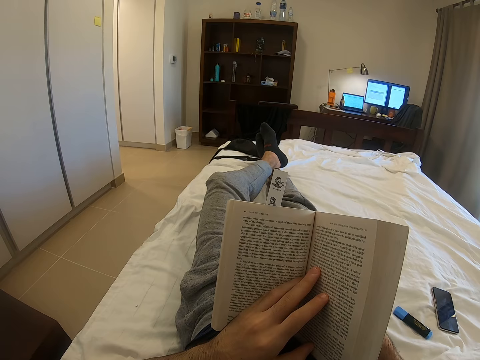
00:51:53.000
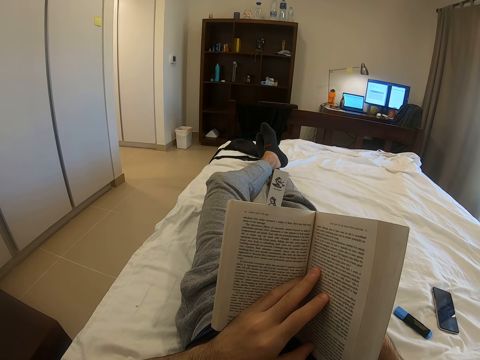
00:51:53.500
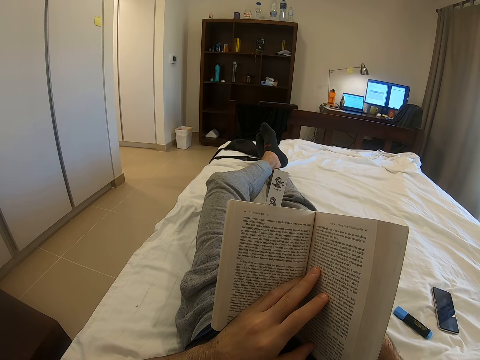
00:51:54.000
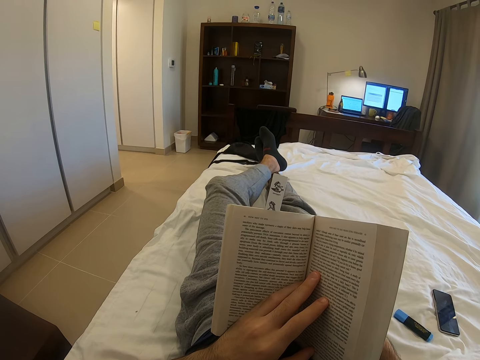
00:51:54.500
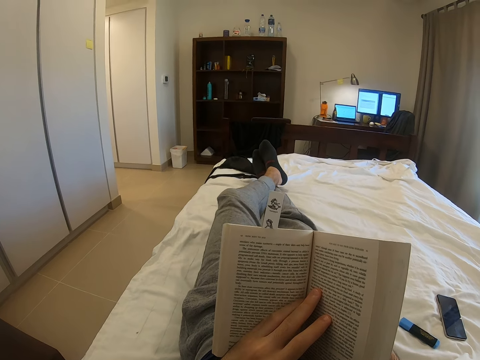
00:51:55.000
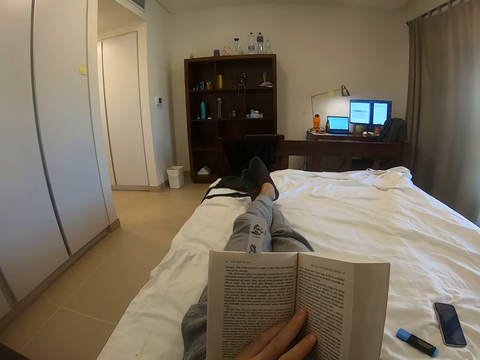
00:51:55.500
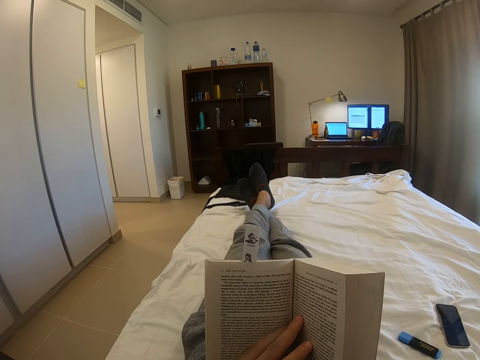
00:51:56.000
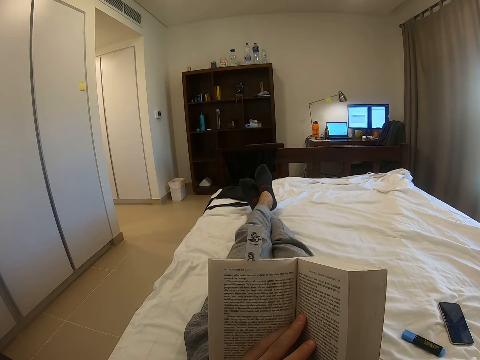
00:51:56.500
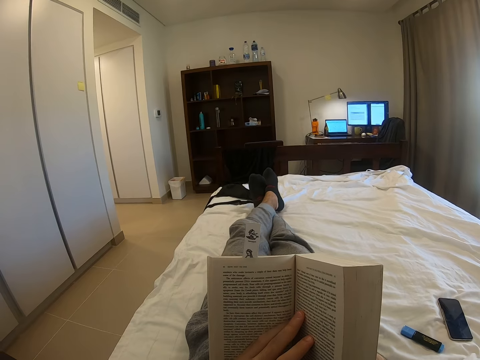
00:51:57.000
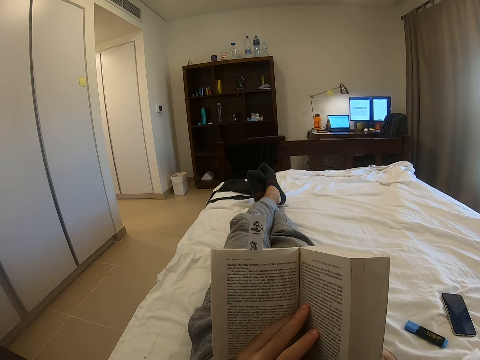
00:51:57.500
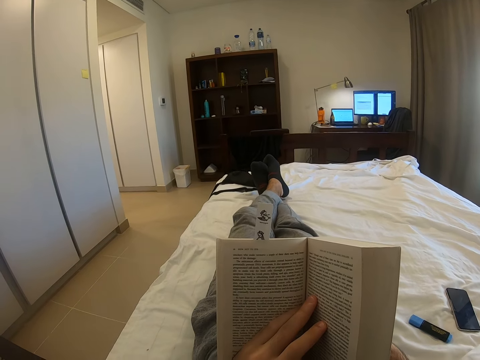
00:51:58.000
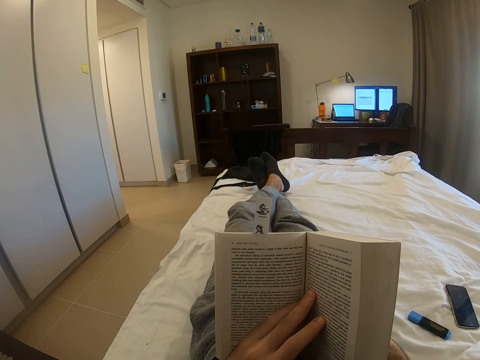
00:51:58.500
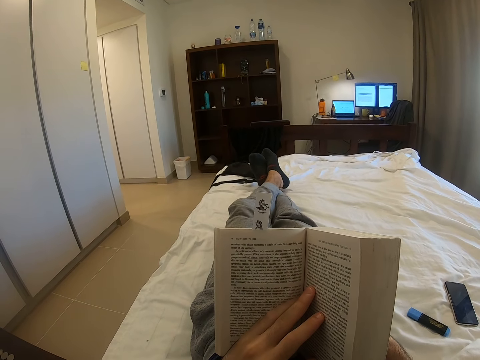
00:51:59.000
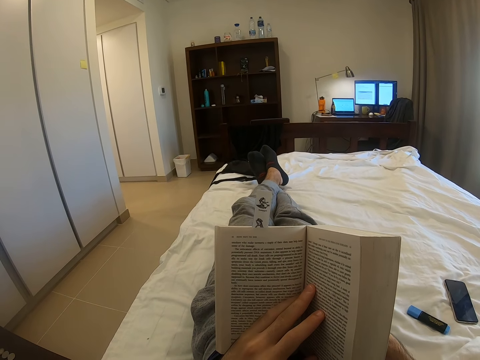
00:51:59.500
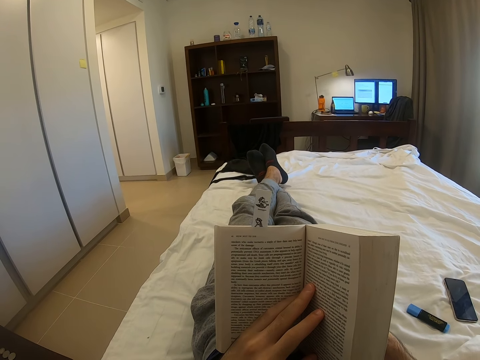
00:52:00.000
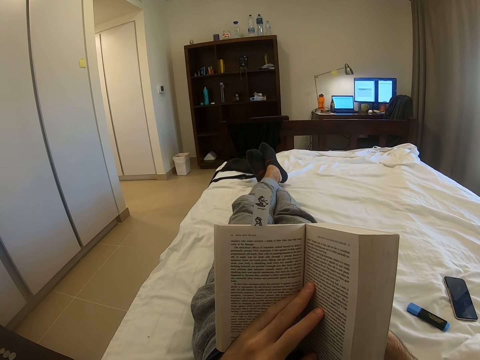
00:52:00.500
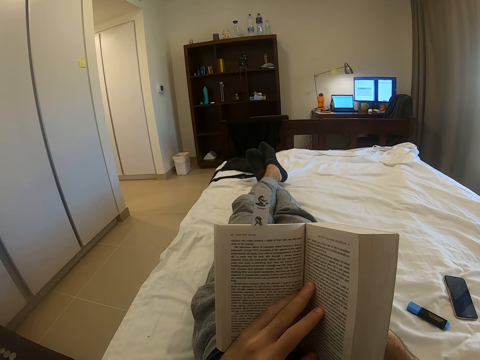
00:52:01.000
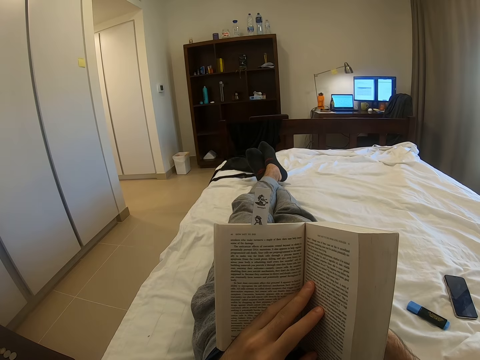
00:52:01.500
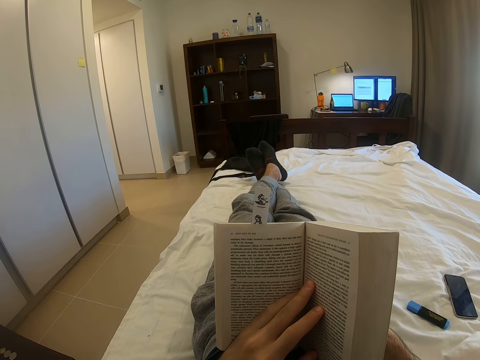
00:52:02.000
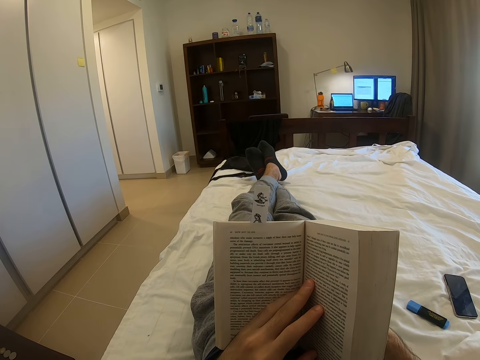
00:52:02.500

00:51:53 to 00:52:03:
The camera wearer adjusts themselves. They stretch the leg on the bed. They read the book on the bed.

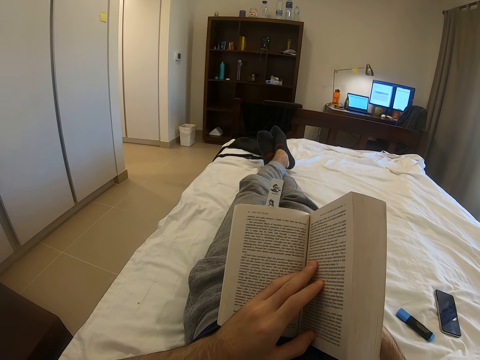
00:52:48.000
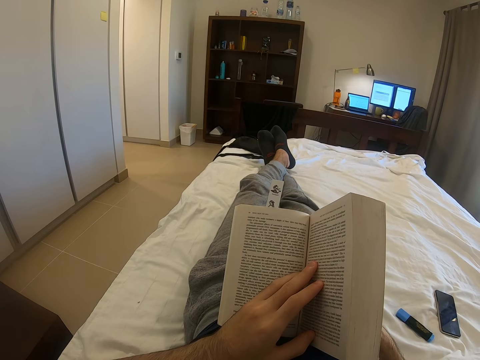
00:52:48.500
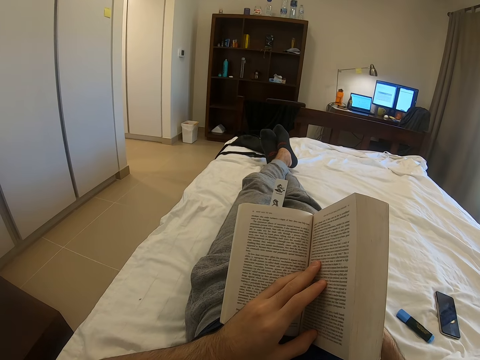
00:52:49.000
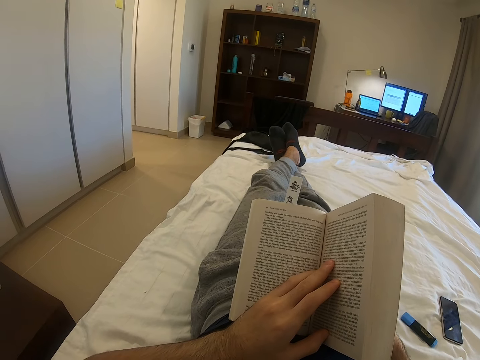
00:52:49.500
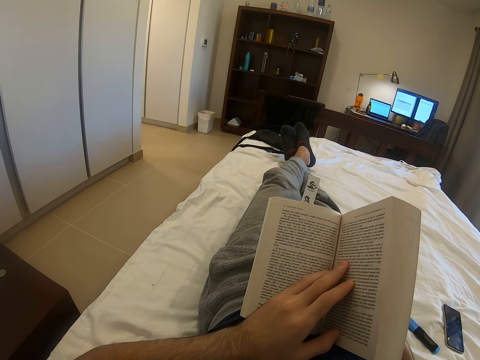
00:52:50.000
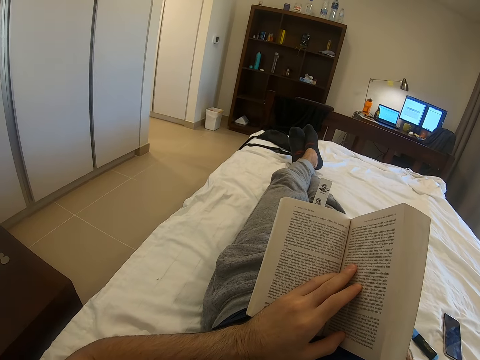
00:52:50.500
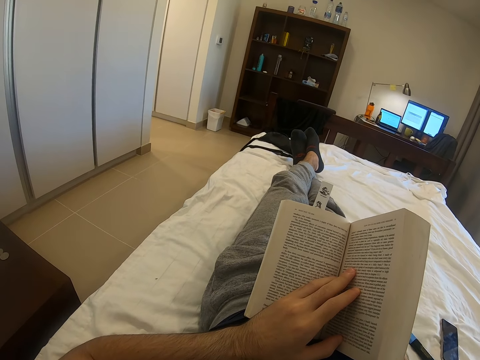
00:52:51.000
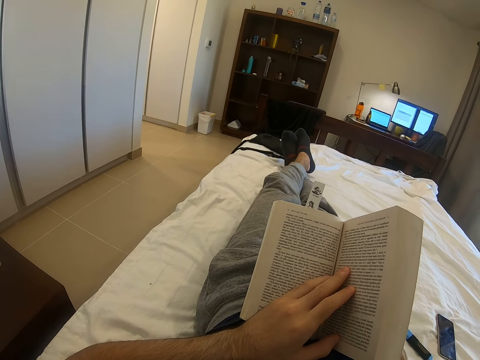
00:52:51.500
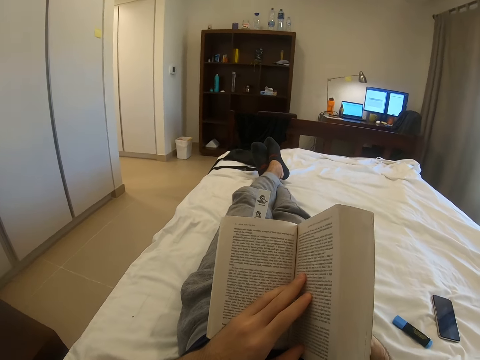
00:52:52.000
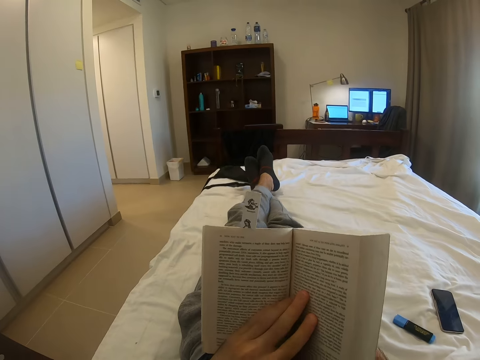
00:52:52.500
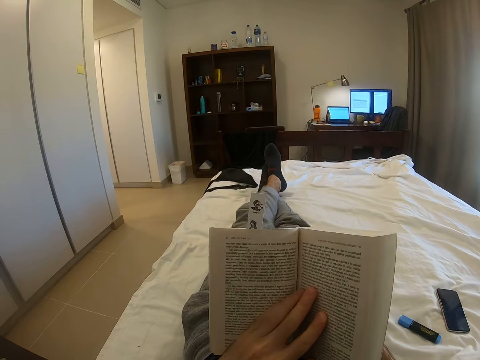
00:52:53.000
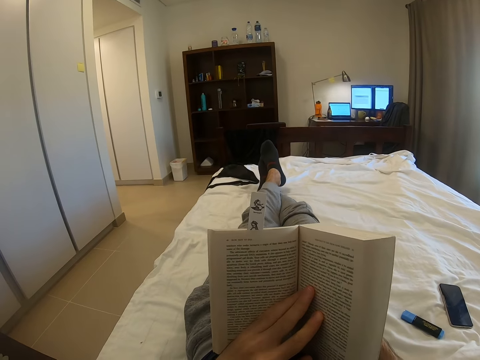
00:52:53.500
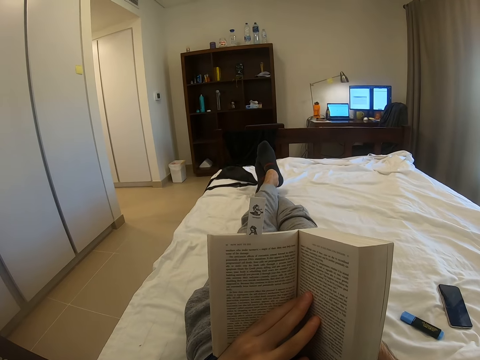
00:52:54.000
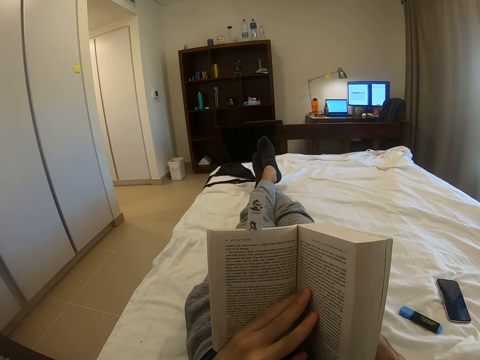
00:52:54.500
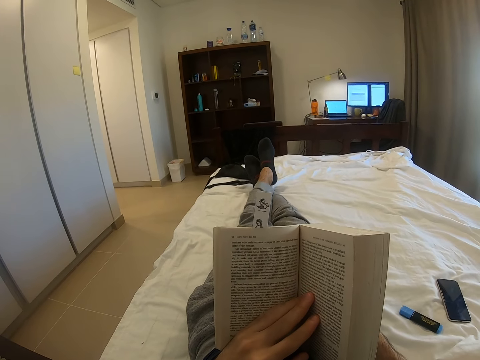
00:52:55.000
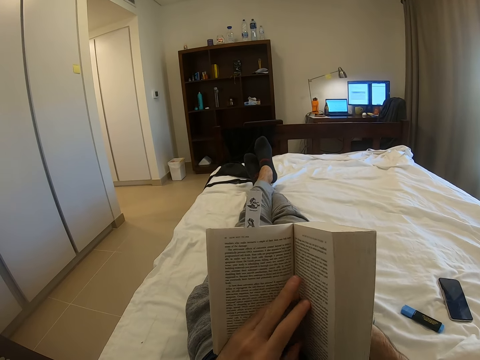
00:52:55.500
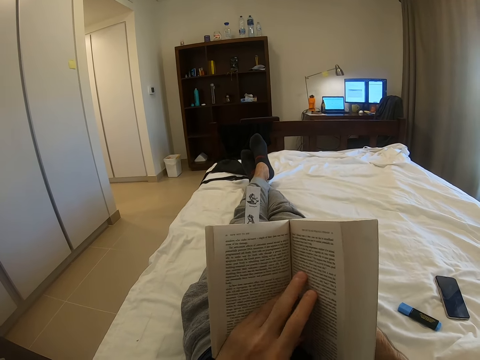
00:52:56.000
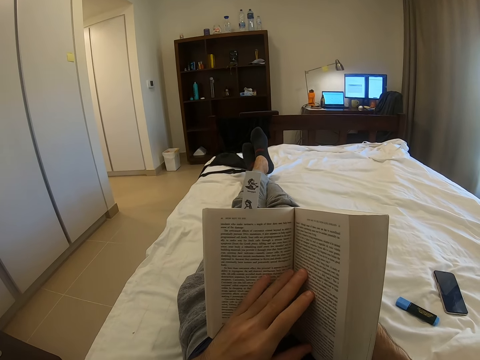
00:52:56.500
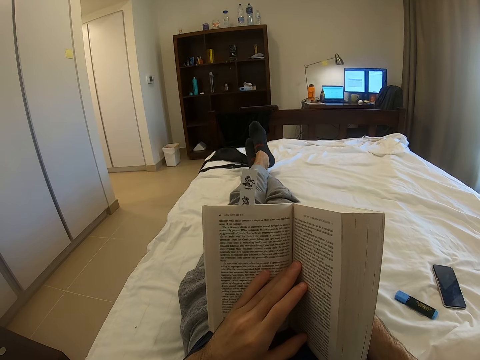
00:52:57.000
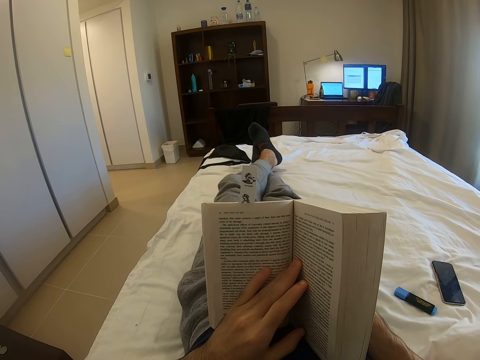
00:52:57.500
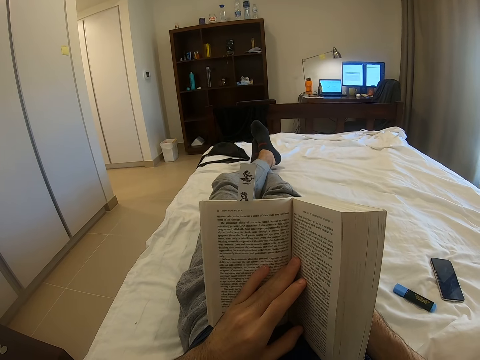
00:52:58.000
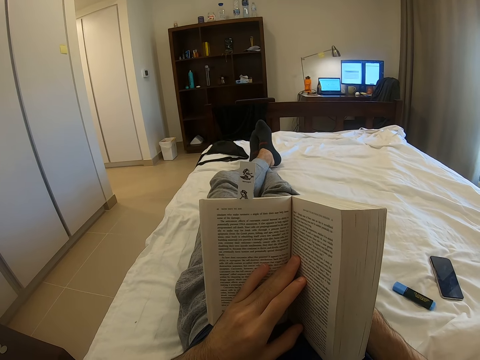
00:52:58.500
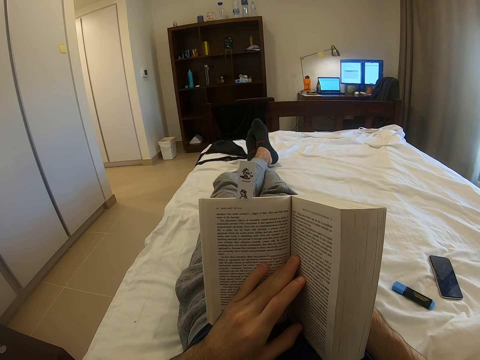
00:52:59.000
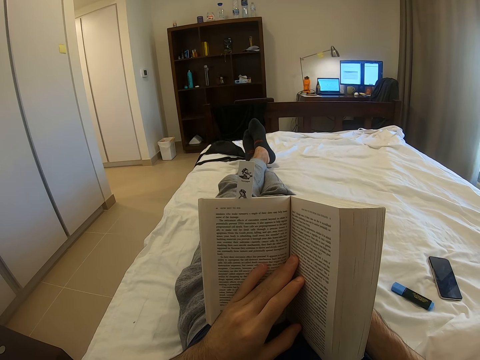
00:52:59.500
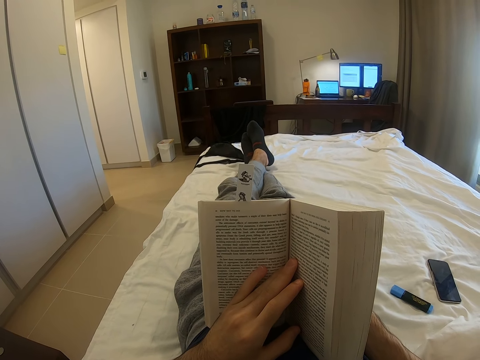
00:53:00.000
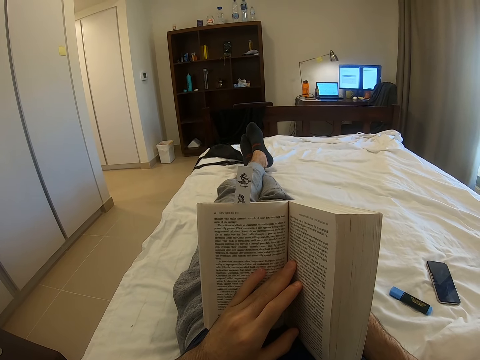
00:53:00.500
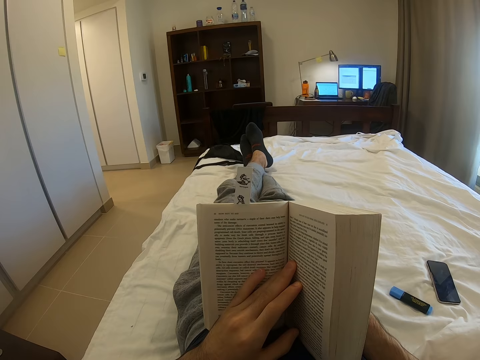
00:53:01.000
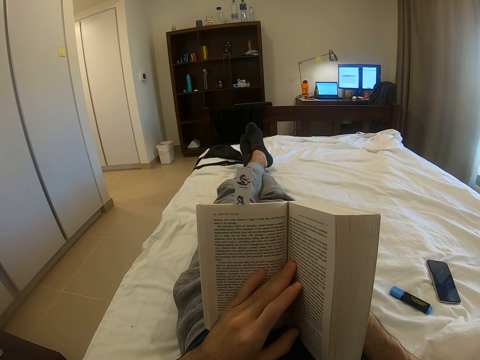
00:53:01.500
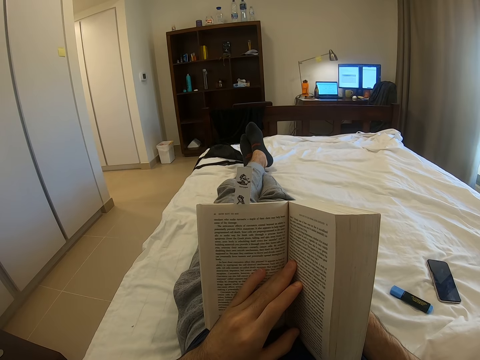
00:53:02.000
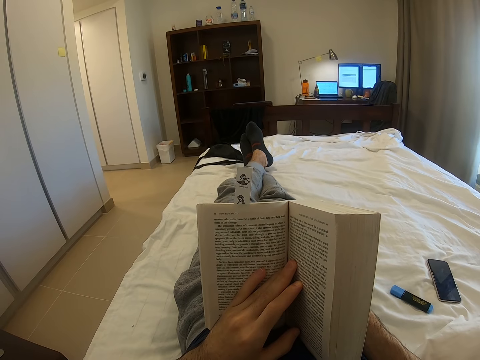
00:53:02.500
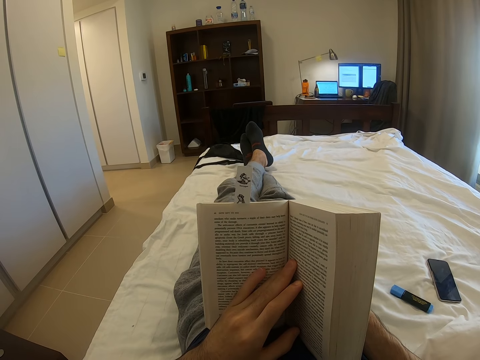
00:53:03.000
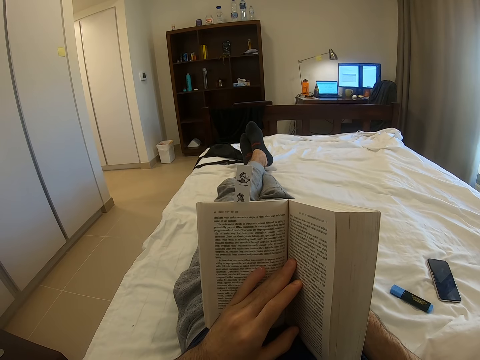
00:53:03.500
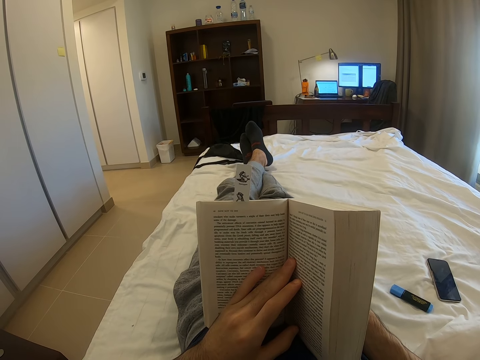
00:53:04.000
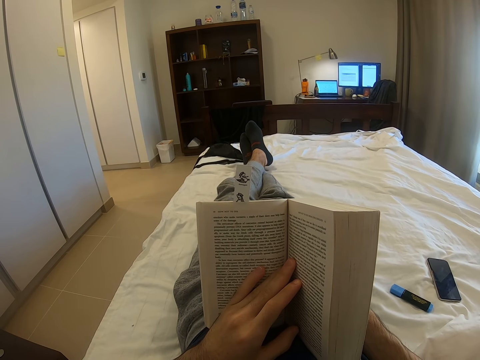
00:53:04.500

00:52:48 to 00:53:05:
The camera wearer looks around. They read a book. They move the legs. They touch the book. They move the legs. They read the book on the bed.
